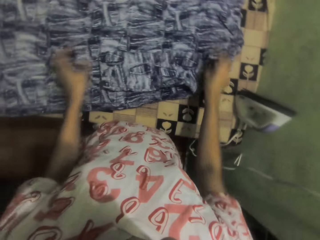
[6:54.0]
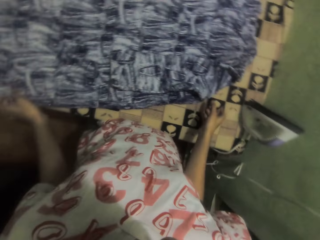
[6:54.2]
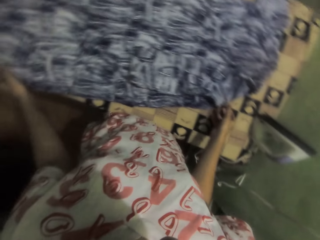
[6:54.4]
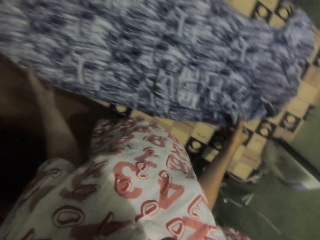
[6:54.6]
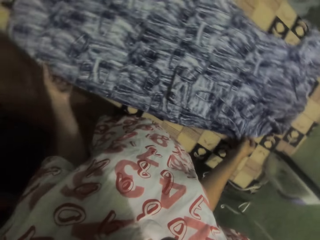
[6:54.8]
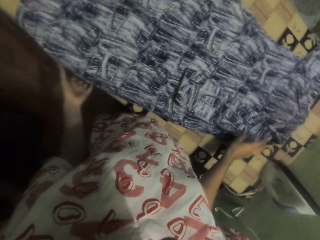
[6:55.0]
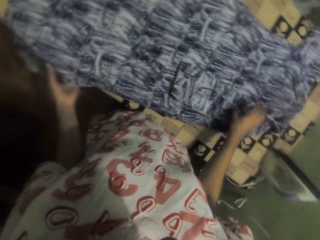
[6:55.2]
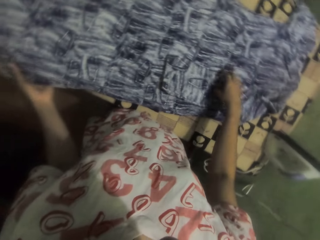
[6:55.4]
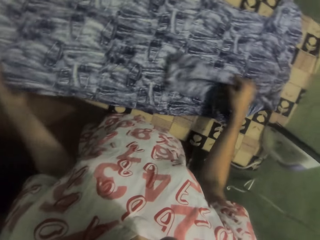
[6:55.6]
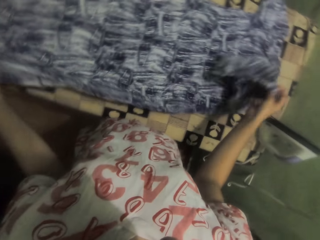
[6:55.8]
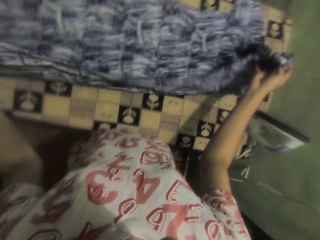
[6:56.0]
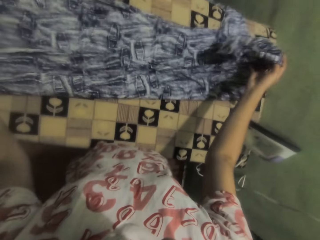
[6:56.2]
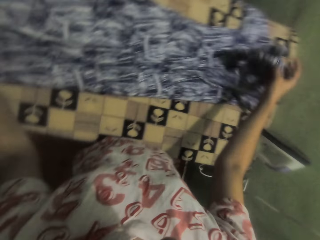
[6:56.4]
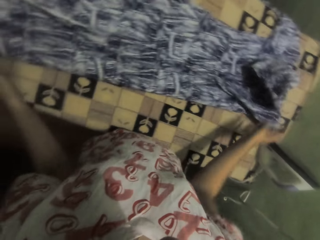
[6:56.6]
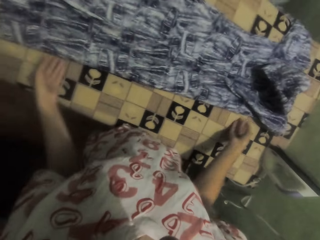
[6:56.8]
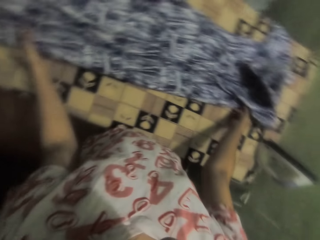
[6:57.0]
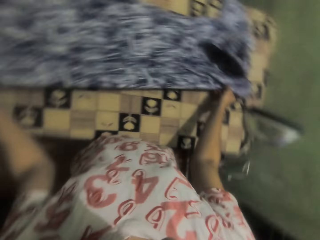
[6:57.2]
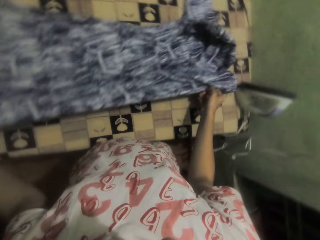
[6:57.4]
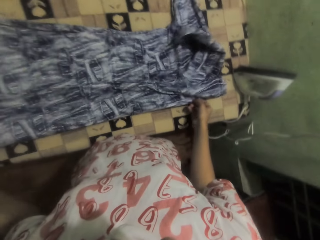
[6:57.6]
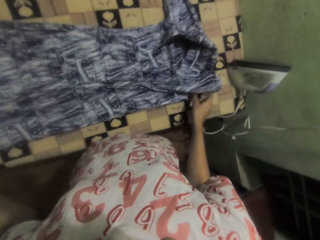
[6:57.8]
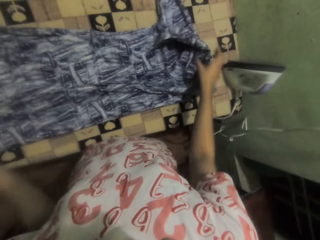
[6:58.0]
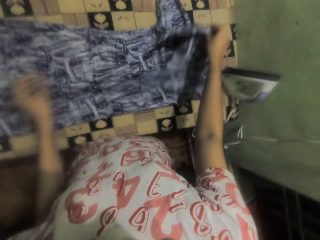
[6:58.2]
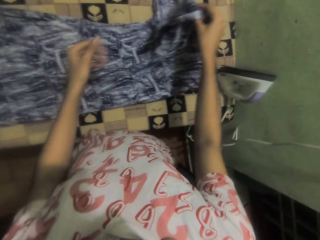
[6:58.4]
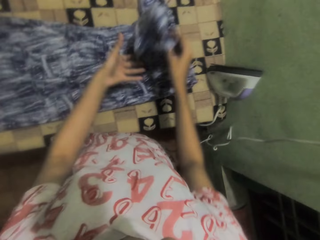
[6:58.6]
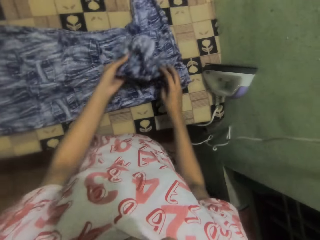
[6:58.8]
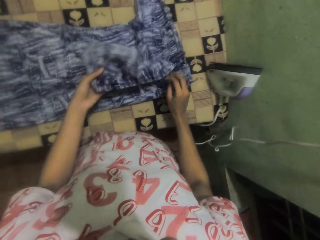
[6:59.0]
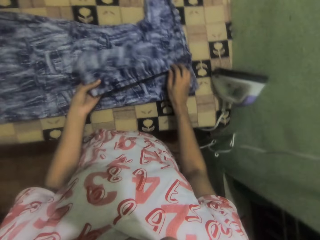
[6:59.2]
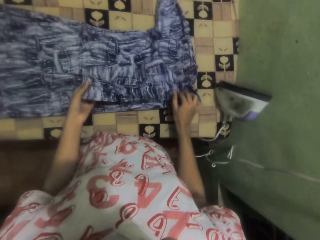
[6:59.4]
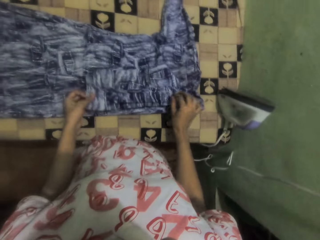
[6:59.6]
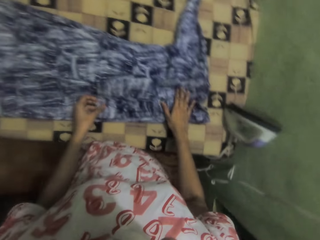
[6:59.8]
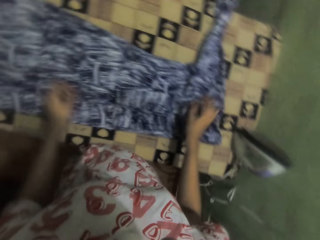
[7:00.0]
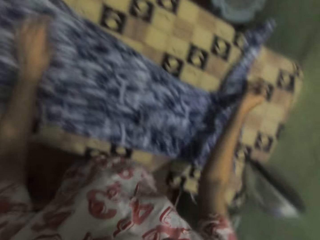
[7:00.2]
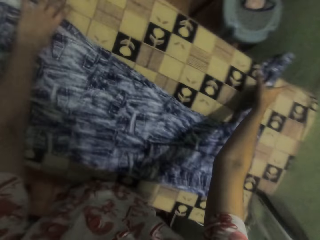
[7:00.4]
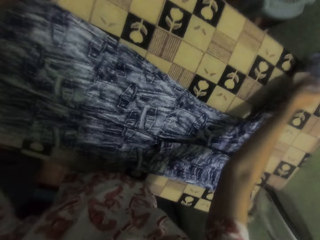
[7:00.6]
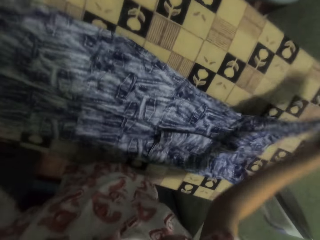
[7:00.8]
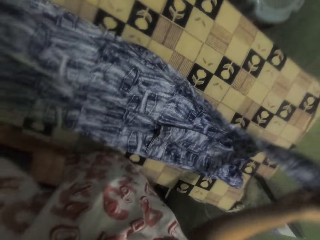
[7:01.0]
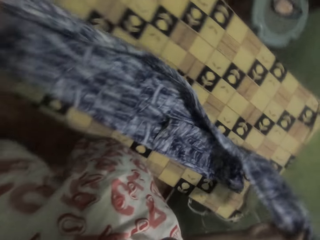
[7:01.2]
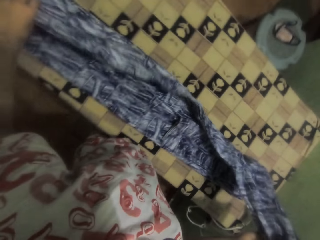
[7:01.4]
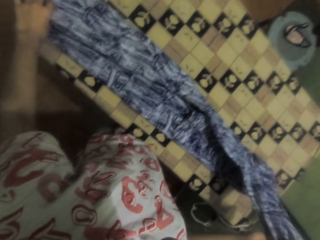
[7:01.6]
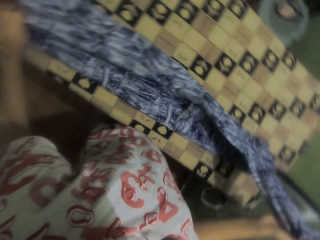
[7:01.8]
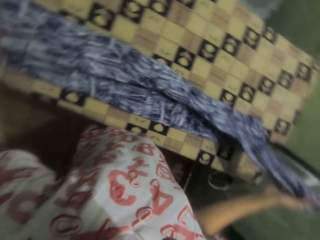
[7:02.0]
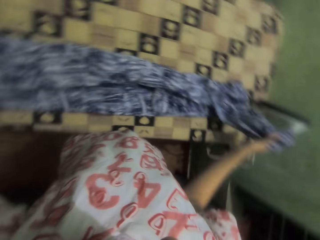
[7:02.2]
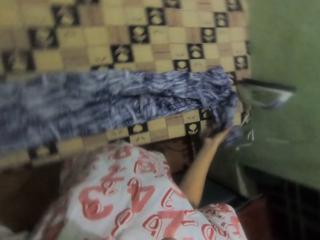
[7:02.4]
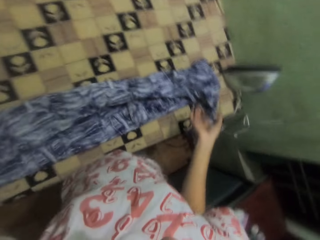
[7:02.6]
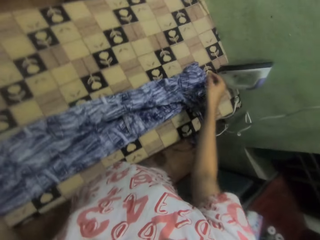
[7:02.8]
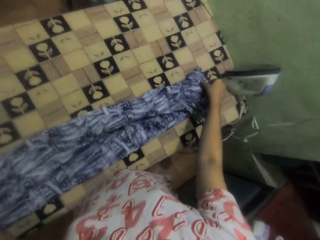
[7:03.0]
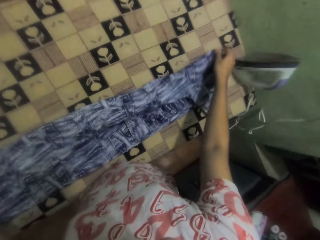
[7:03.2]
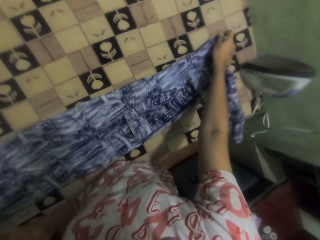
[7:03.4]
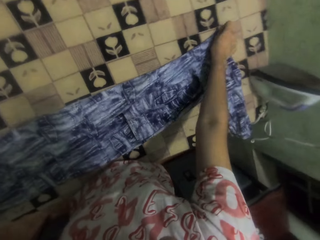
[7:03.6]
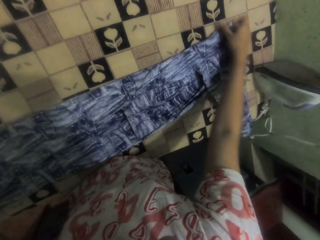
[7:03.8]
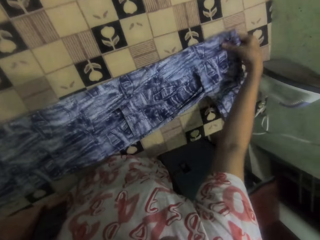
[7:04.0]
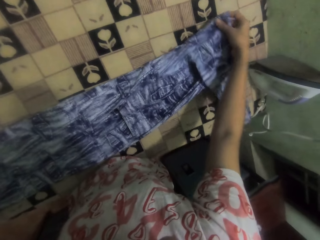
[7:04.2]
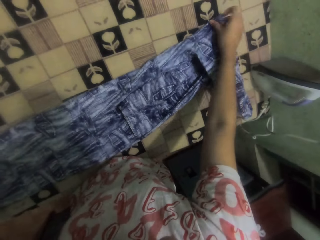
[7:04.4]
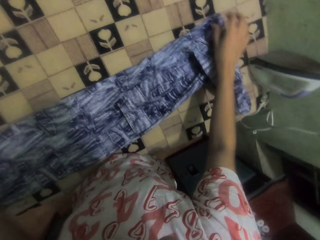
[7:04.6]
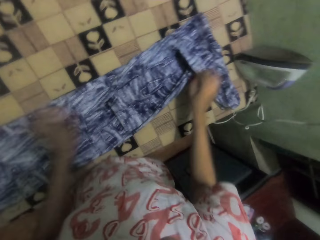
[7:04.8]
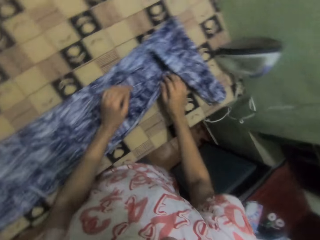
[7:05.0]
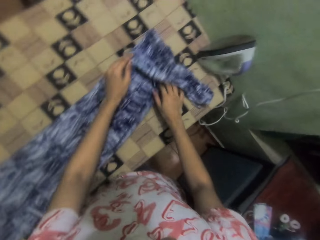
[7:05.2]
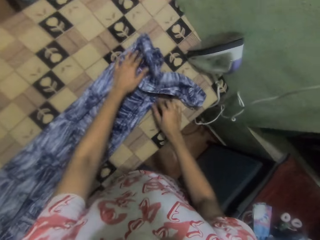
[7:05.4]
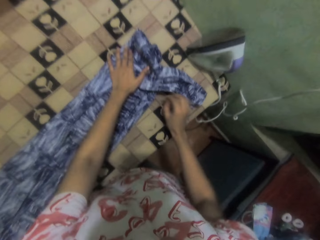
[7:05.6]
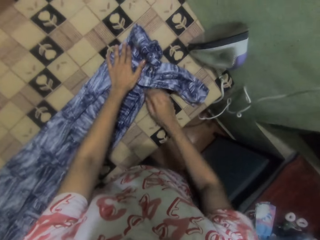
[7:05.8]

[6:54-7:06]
The camera wearer adjusts the dress.

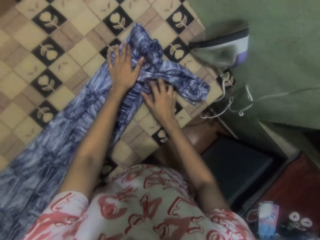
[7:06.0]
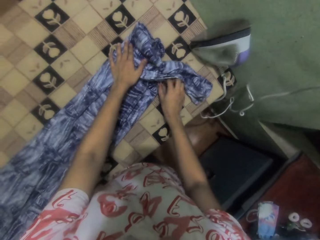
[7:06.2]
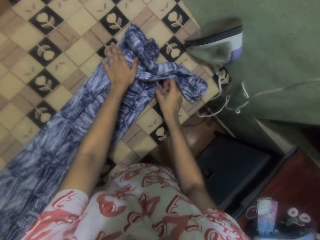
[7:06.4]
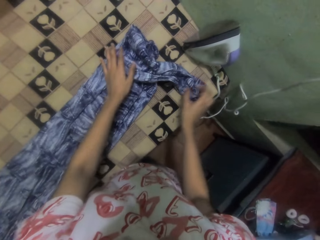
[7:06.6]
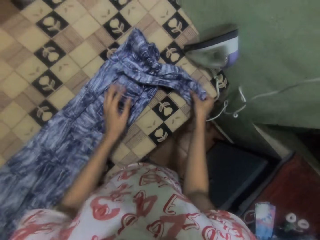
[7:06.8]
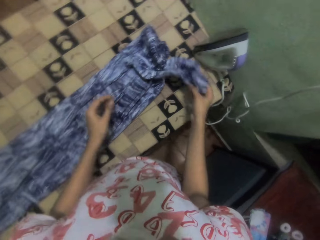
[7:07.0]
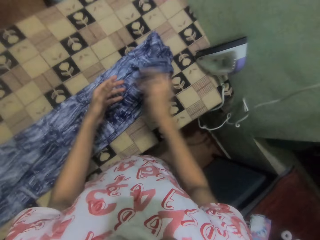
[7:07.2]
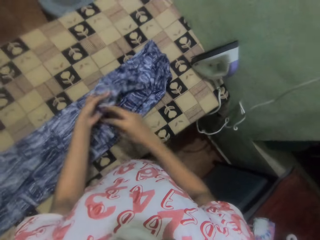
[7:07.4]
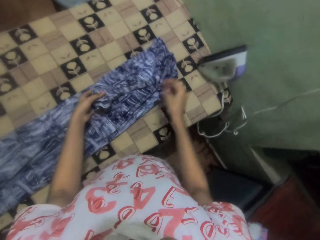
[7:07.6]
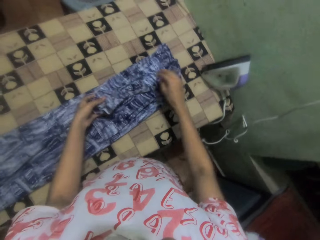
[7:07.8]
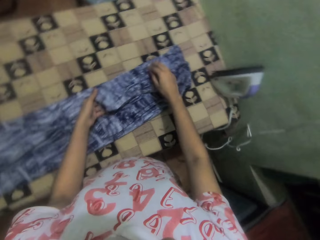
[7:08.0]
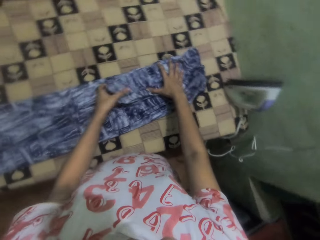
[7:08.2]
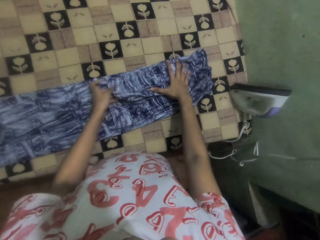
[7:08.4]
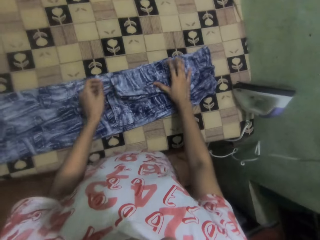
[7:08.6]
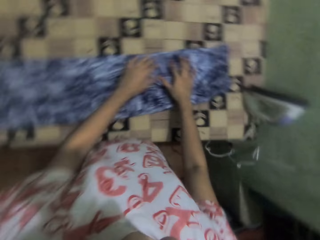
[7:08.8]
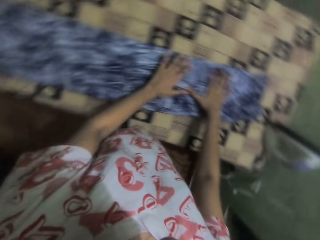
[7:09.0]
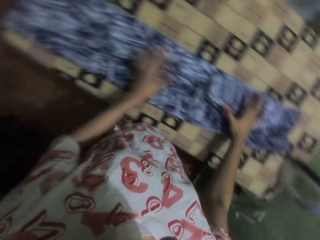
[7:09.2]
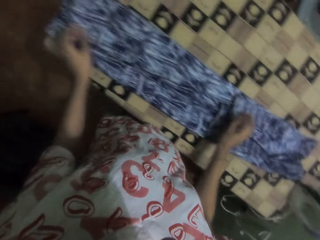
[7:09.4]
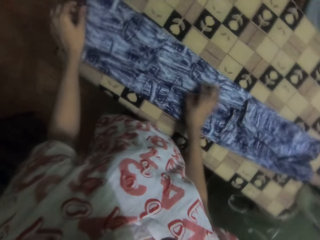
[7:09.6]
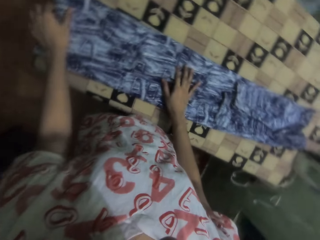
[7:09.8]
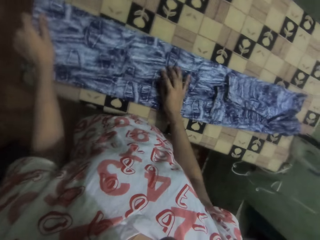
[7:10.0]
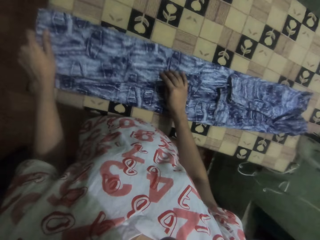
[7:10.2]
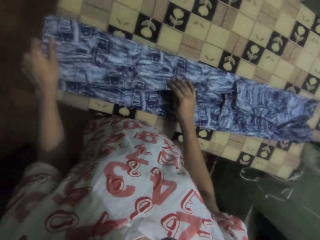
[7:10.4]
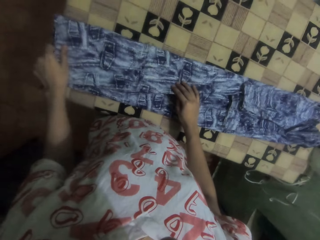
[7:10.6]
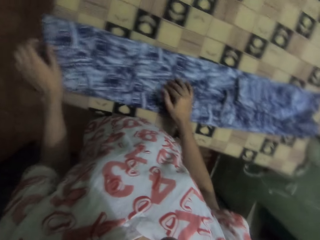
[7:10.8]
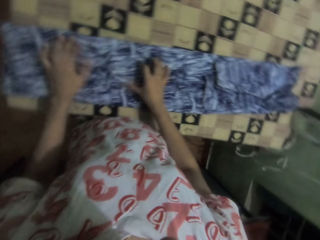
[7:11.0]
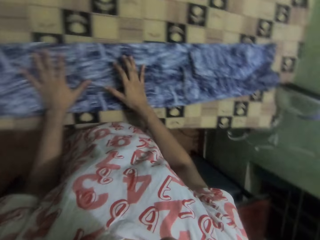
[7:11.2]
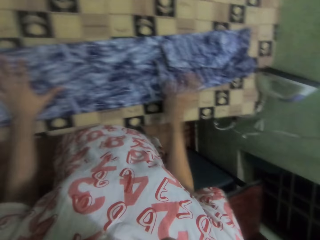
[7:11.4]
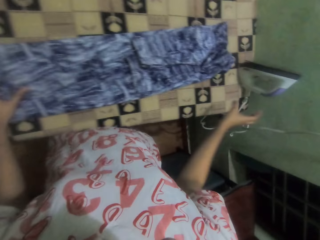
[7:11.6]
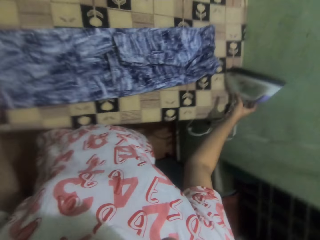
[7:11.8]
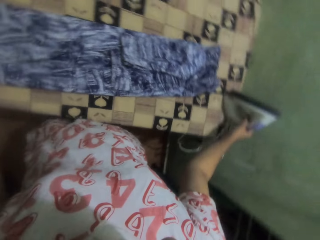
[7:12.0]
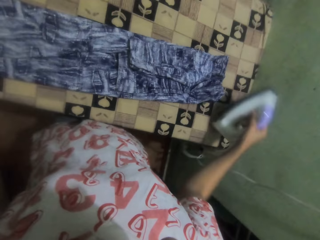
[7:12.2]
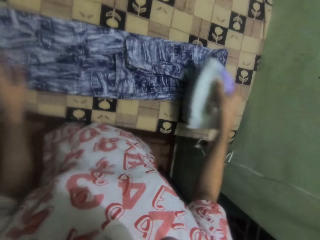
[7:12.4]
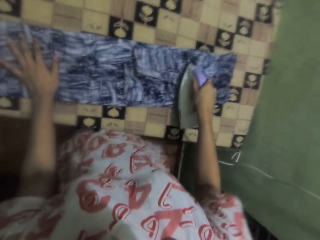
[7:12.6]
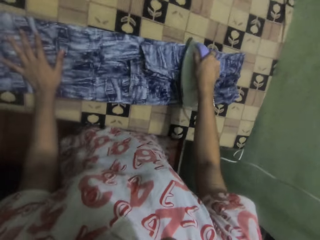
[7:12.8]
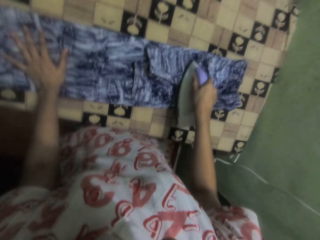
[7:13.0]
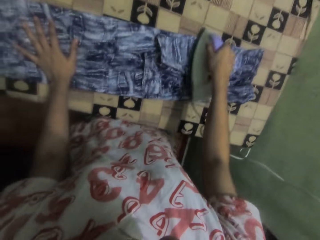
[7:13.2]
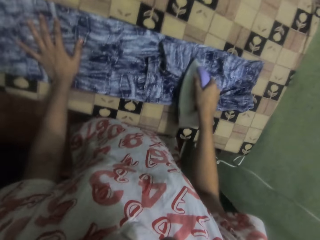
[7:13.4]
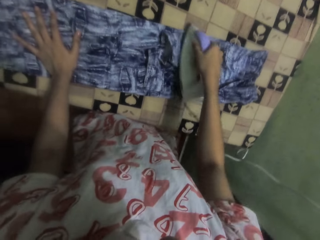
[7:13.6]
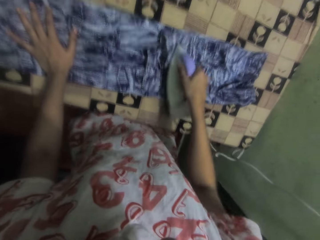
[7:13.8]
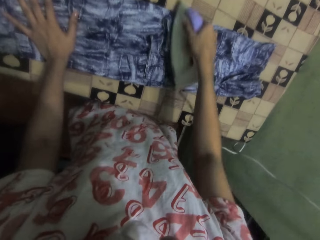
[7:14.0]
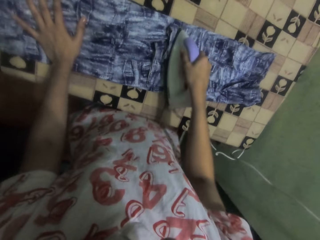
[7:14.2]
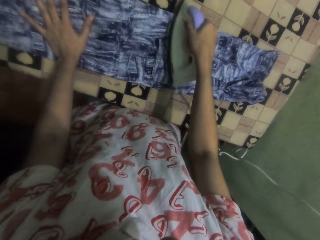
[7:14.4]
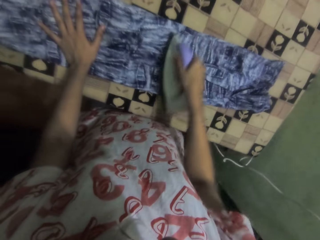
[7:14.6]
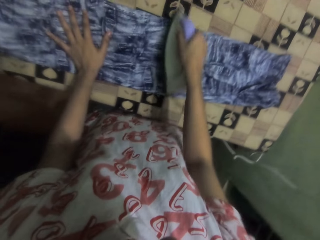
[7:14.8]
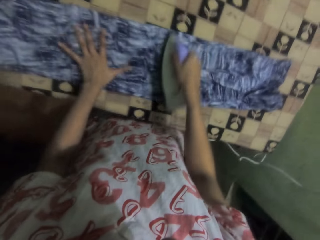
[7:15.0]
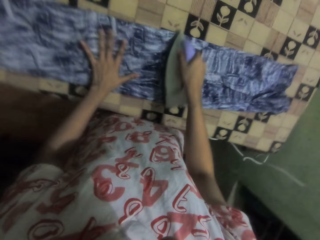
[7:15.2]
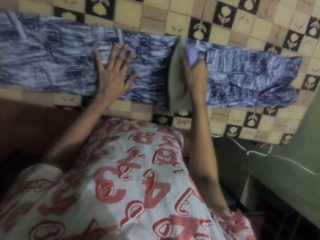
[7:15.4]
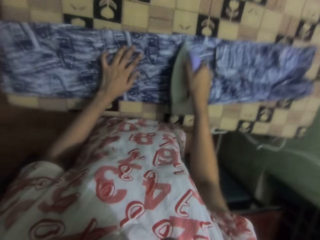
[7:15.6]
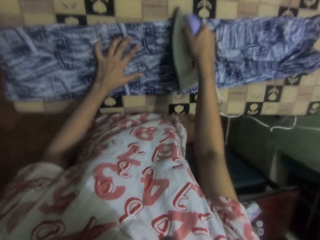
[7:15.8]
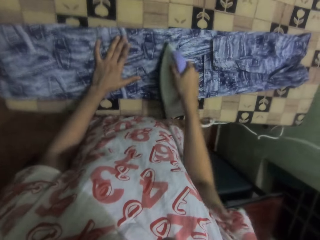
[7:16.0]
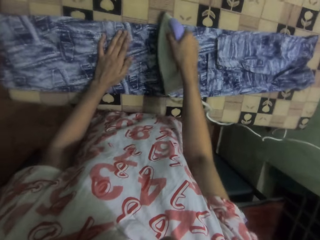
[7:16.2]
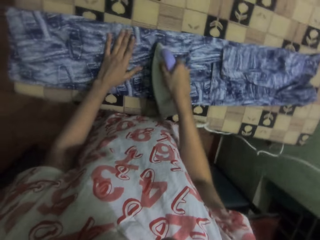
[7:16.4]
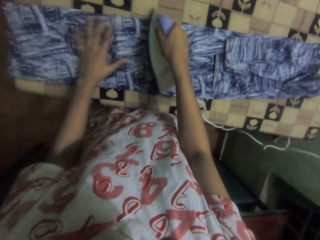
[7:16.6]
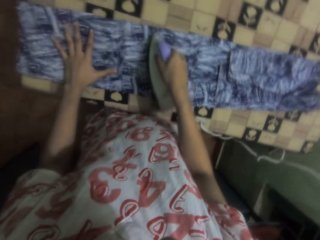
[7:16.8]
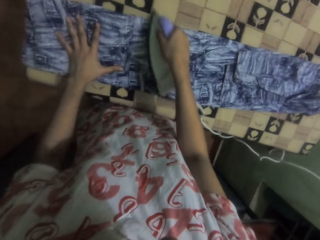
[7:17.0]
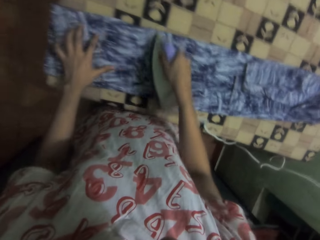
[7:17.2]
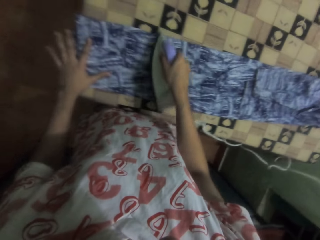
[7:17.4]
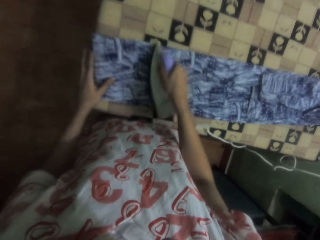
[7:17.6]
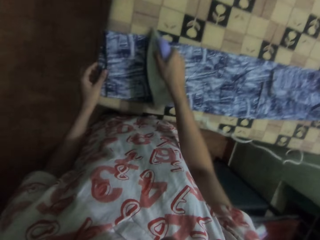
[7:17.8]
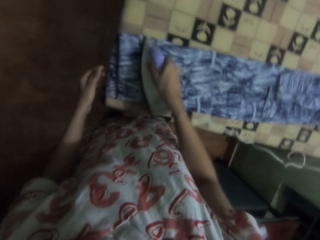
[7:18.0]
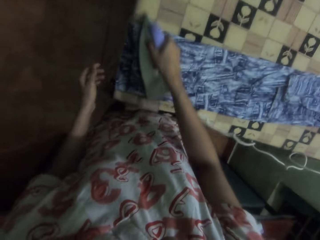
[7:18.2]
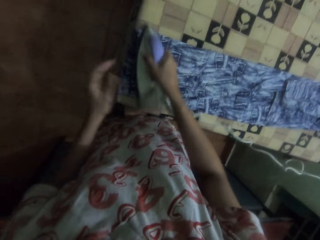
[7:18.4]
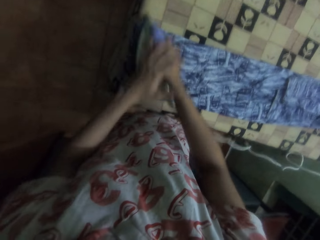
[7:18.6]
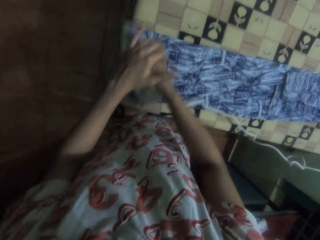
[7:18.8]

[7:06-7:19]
The camera wearer picks up the iron. They iron the dress with an iron box.
